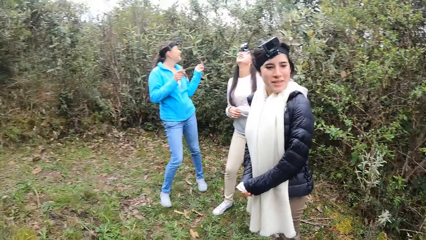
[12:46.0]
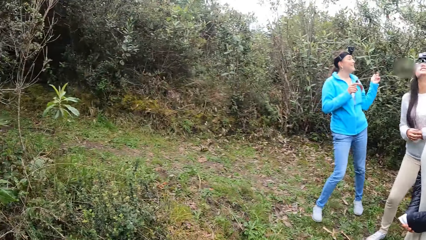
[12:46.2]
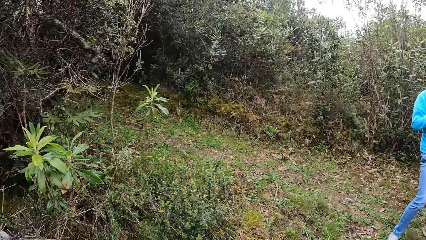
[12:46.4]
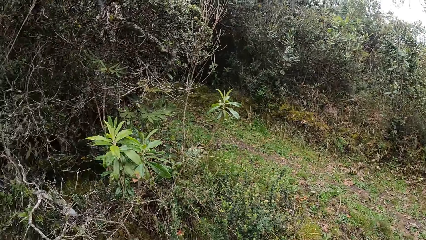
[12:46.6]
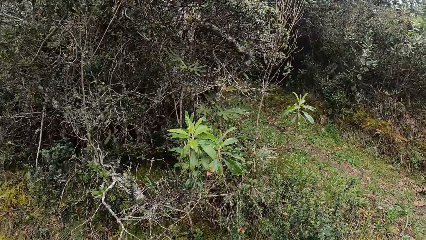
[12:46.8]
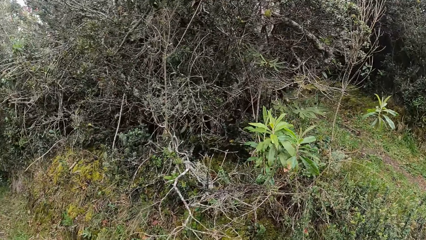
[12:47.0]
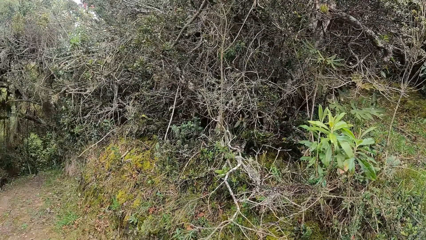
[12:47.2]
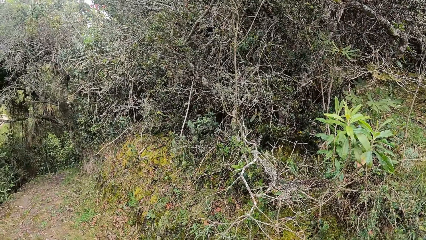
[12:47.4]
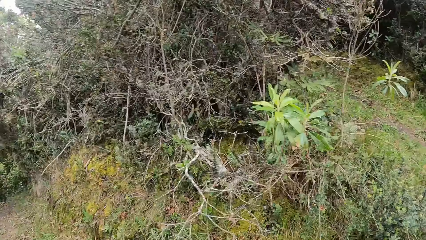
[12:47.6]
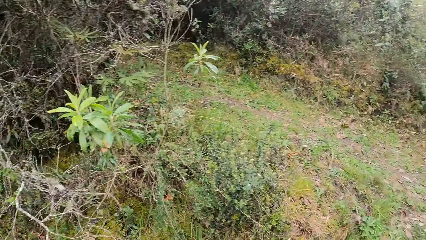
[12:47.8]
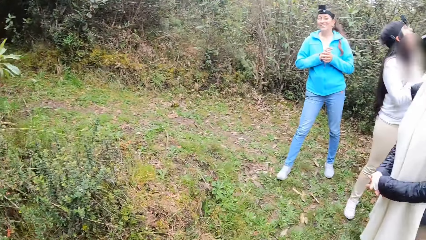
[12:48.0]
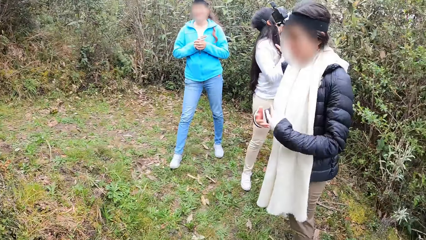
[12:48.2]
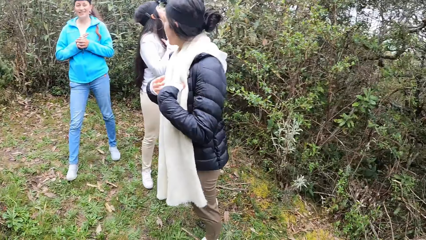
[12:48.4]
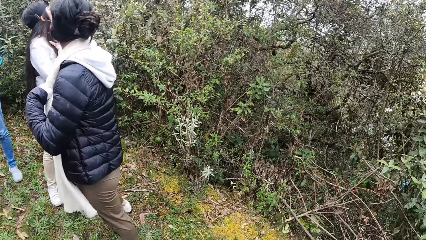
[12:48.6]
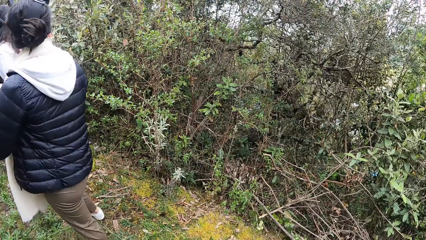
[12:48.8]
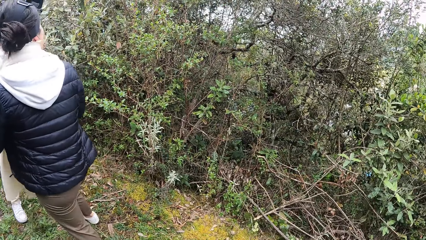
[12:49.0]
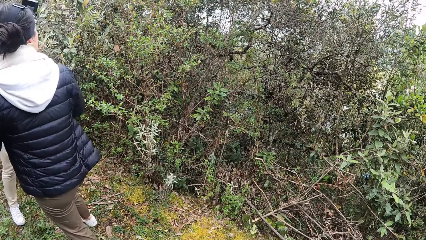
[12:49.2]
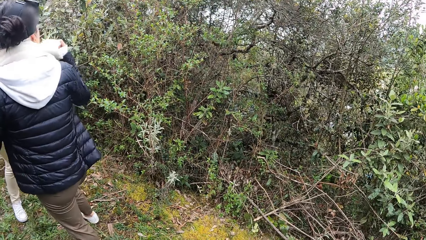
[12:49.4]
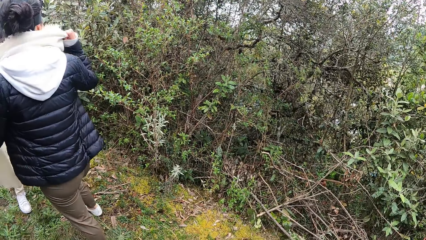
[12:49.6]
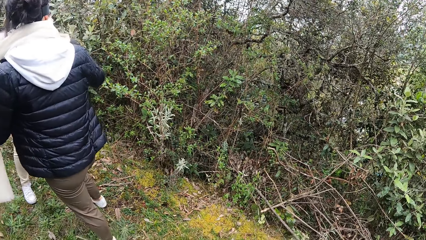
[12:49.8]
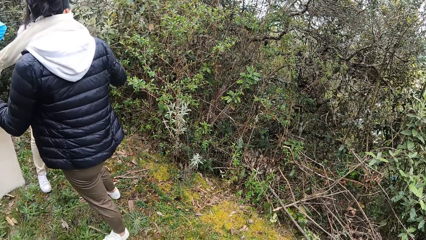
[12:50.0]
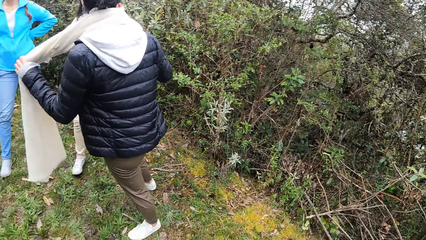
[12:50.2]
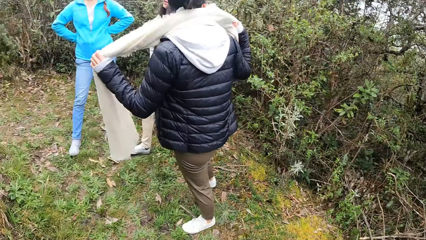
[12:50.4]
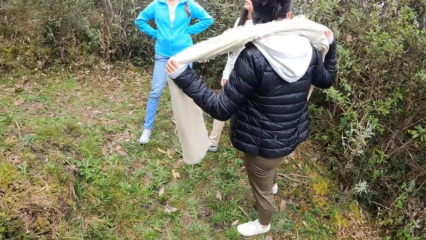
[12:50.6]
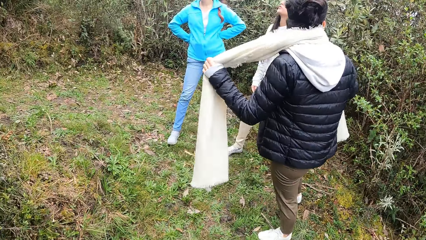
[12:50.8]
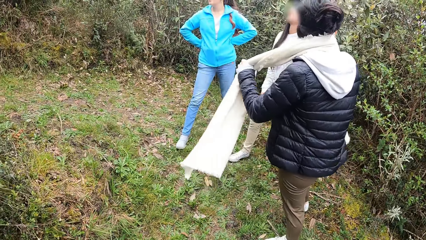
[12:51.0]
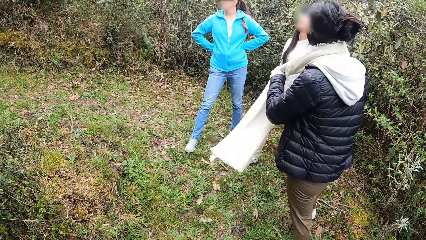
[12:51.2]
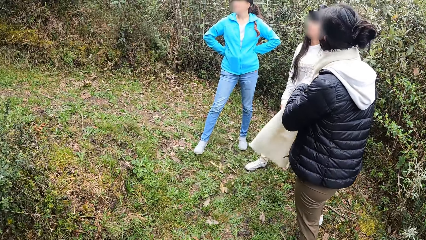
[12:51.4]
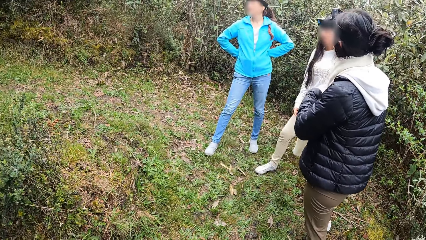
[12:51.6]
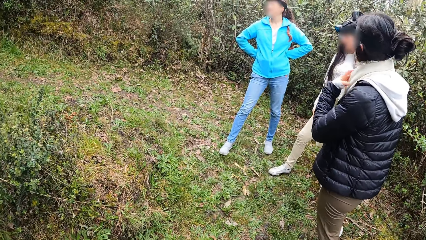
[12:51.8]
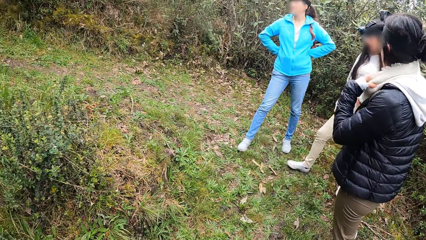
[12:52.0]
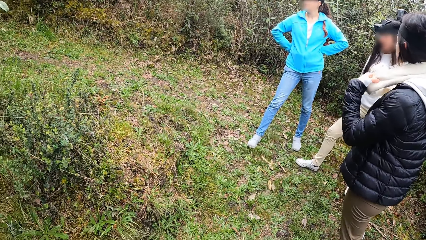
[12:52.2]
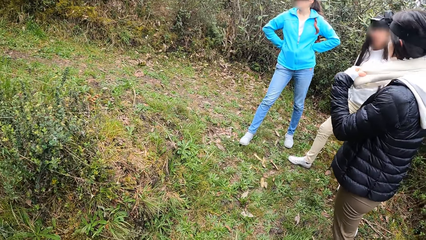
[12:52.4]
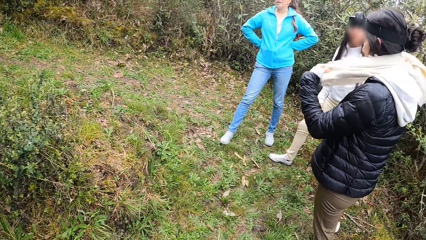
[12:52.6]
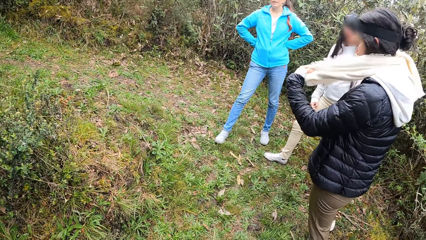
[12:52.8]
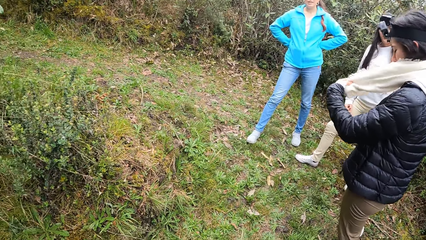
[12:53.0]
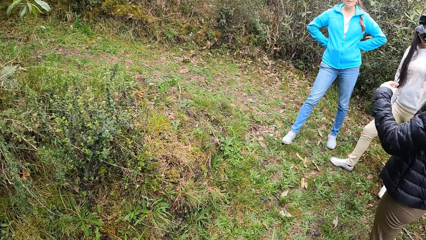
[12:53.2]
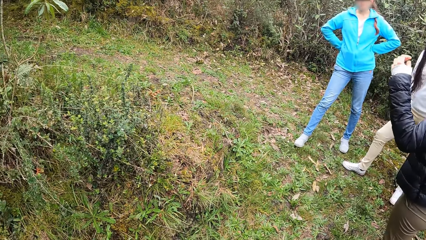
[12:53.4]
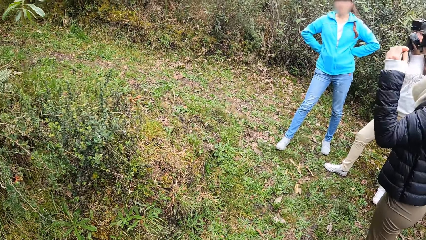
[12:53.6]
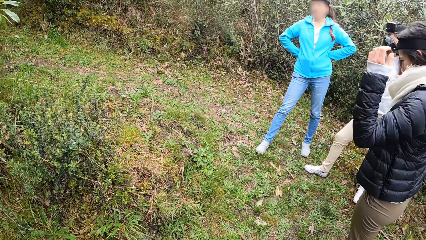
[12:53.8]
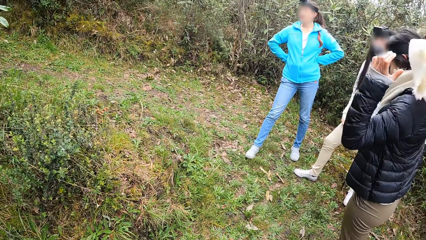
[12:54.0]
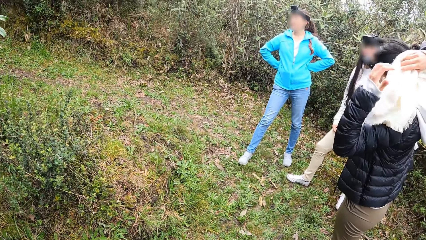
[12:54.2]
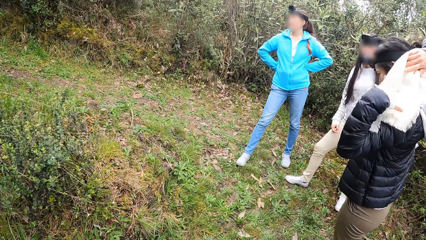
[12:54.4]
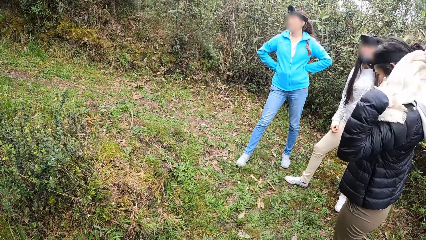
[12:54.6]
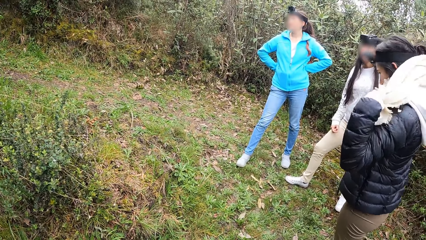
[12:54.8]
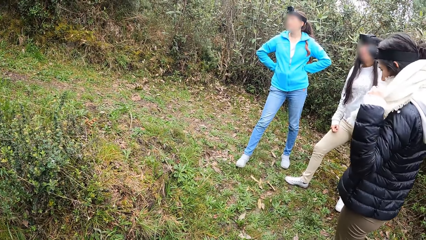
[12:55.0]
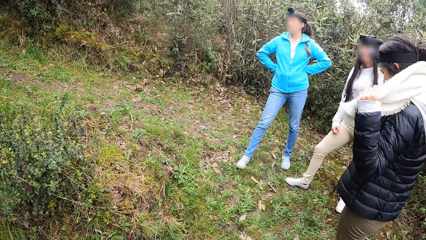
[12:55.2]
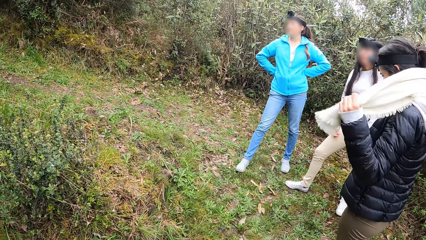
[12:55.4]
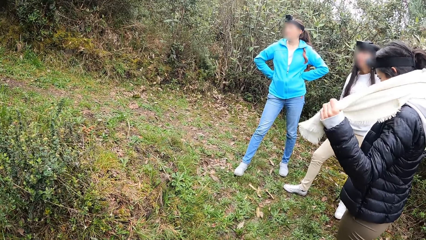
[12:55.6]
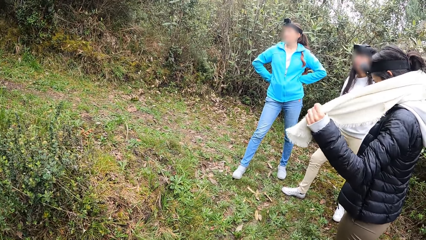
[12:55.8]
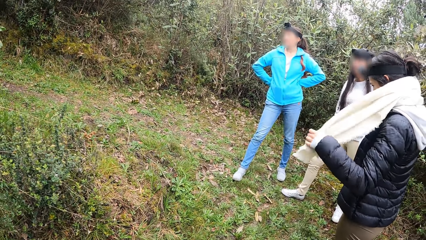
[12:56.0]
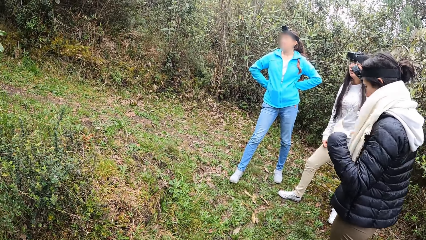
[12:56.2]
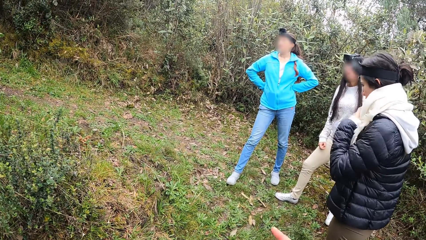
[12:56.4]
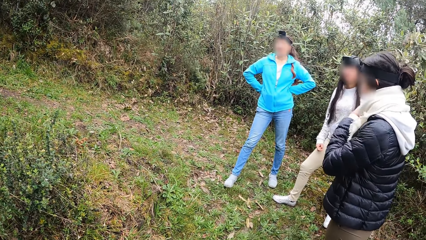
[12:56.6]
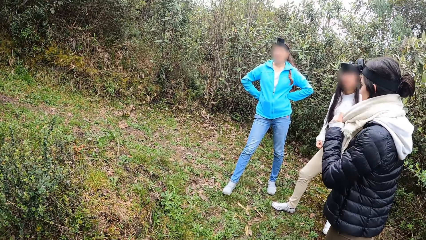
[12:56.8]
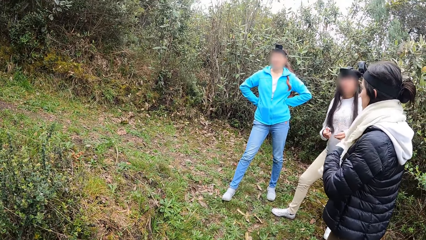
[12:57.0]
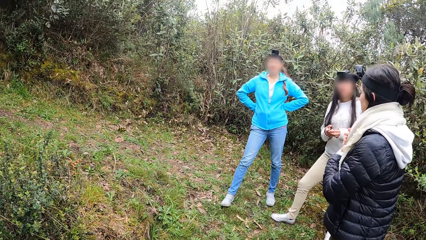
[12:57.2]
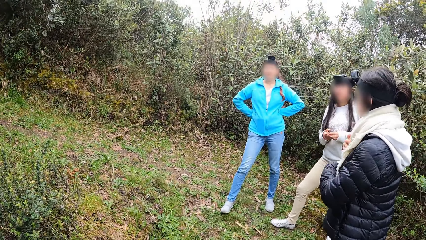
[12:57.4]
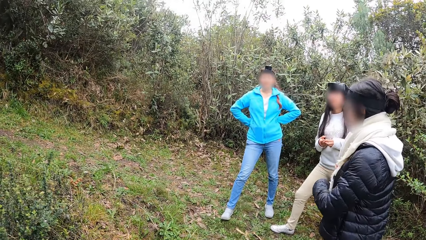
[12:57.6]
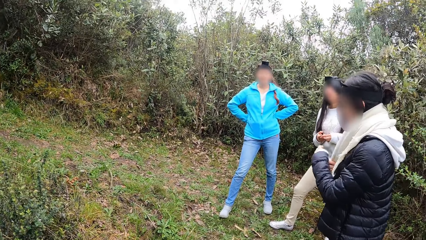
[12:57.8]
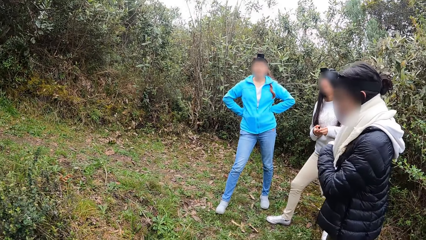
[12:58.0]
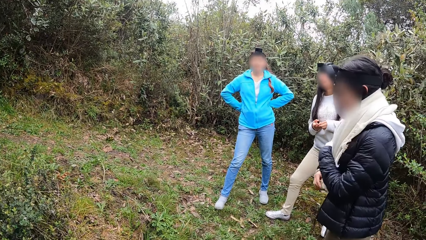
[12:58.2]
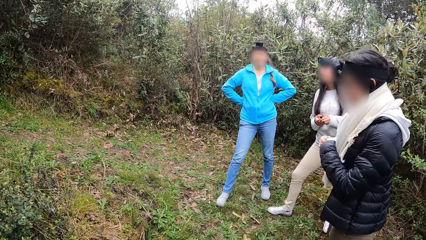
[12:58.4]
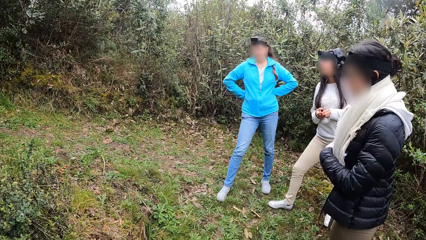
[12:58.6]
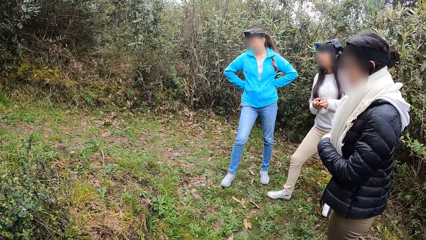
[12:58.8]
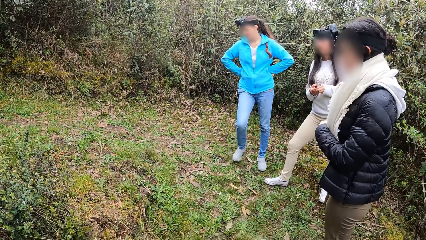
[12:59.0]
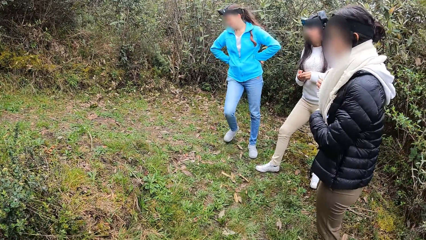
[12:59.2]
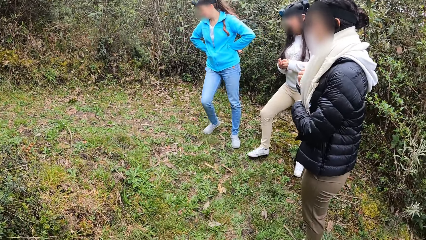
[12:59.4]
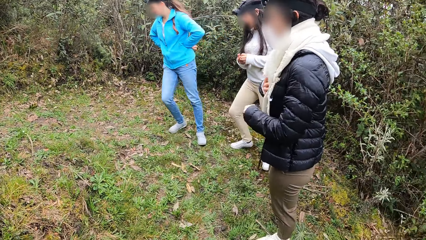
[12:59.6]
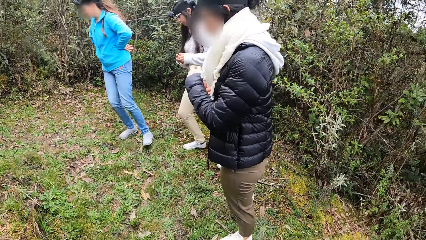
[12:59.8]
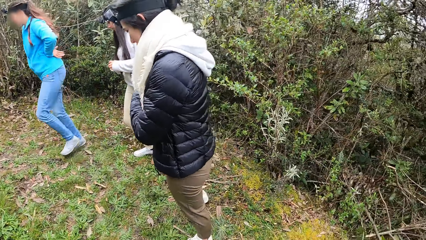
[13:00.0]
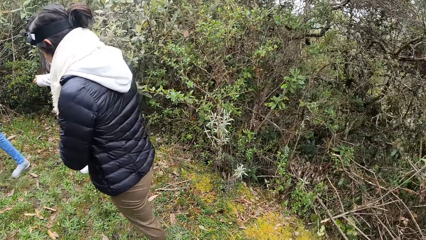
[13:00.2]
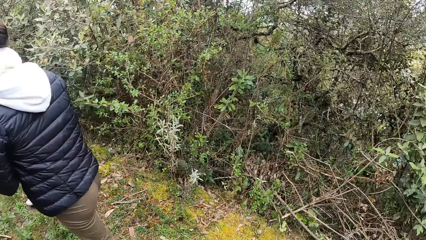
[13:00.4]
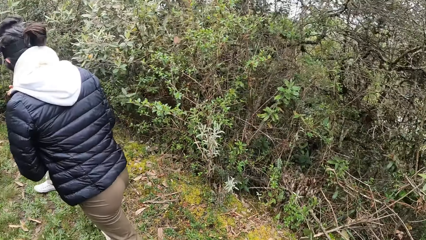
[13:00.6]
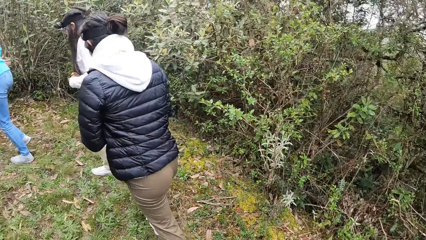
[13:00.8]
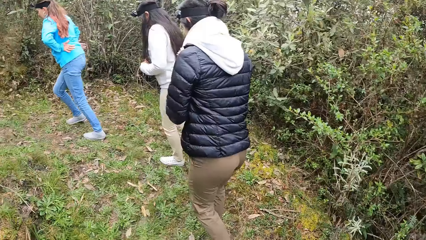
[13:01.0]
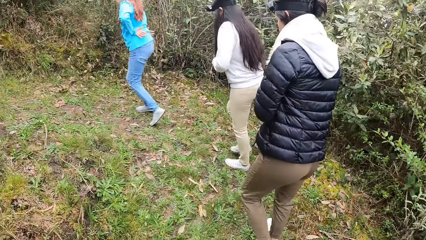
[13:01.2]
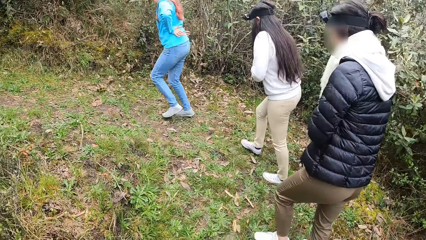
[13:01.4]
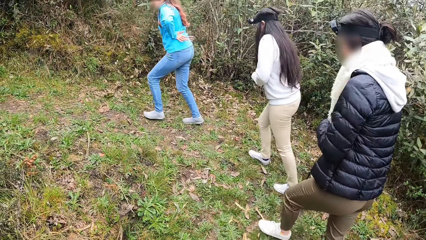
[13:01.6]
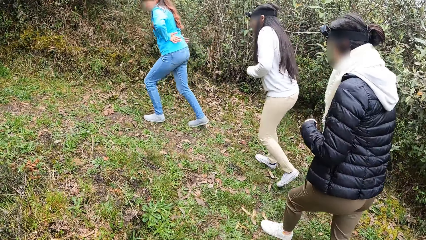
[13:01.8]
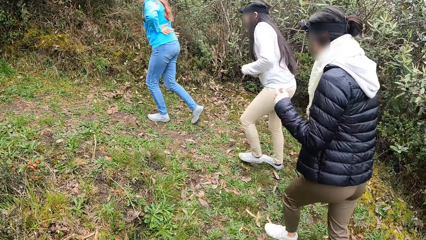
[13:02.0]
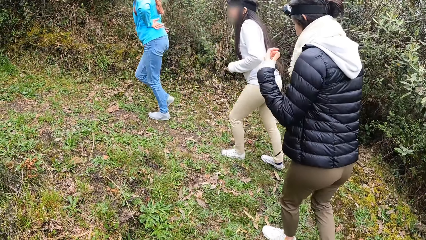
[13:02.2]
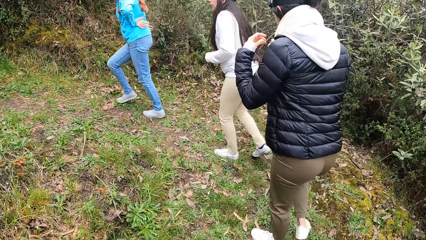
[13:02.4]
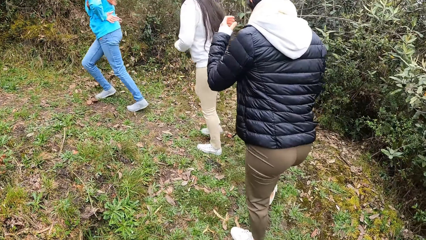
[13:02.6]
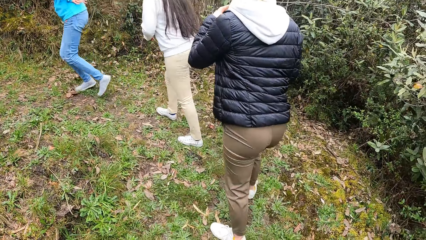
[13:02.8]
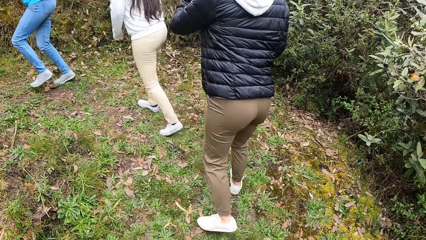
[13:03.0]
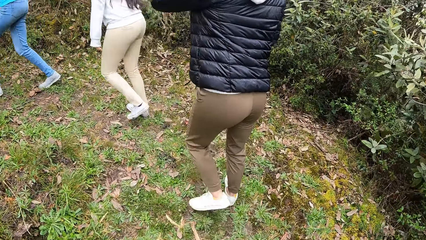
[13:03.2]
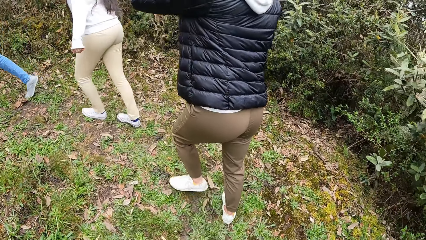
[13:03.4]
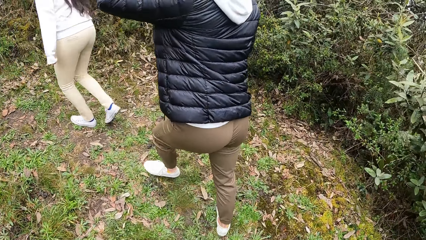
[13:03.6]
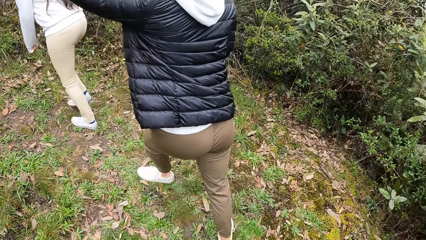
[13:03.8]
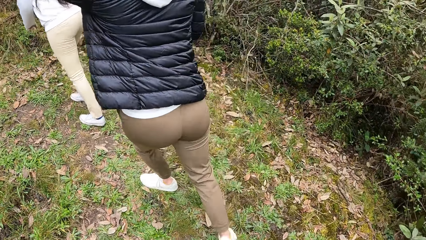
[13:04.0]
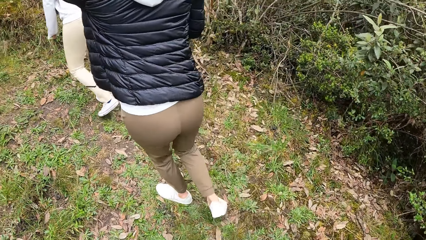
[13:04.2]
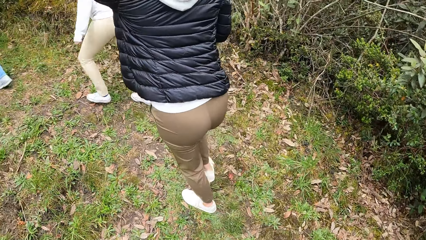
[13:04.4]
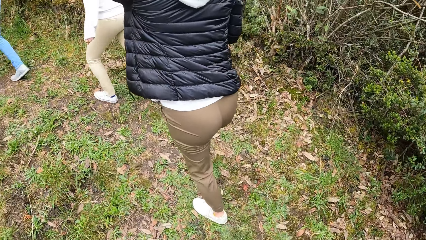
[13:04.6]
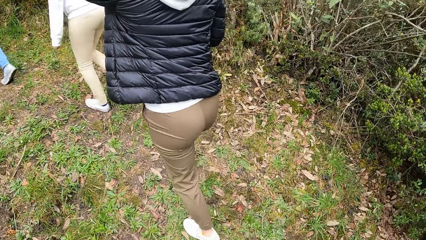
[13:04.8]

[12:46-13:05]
The woman holds the scarf on her neck with both hands. She ties the scarf round her neck with both hands. The camera wearer walks behind the woman.
